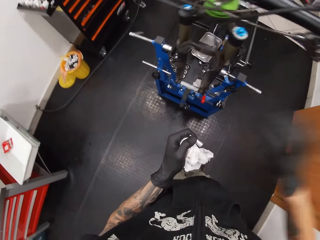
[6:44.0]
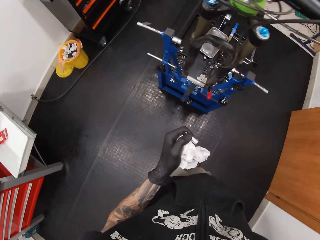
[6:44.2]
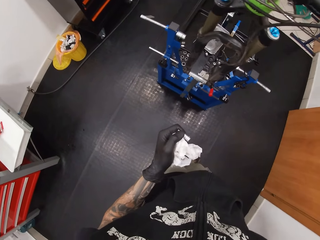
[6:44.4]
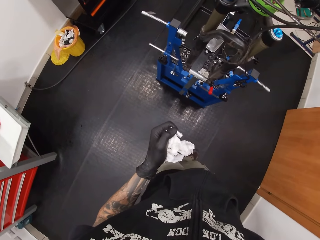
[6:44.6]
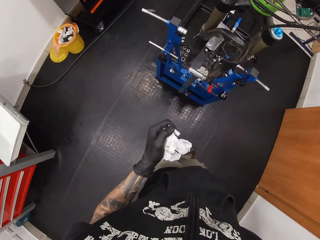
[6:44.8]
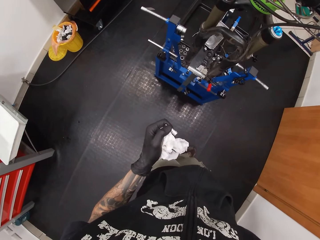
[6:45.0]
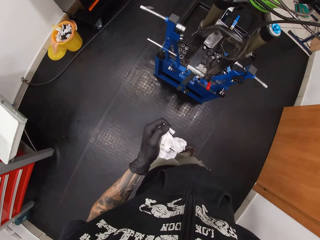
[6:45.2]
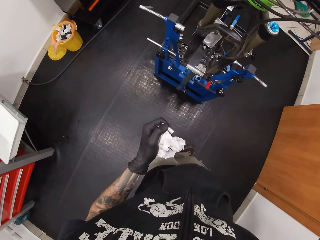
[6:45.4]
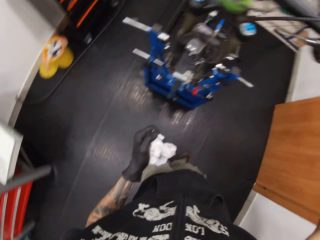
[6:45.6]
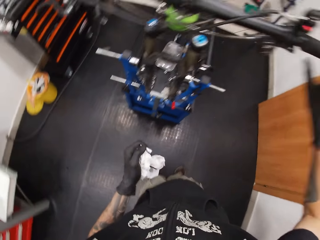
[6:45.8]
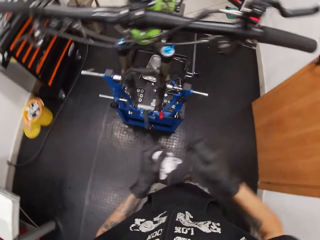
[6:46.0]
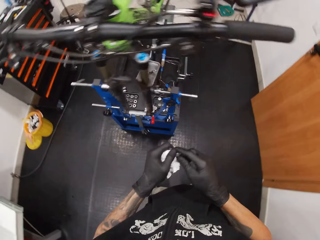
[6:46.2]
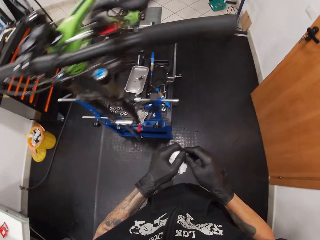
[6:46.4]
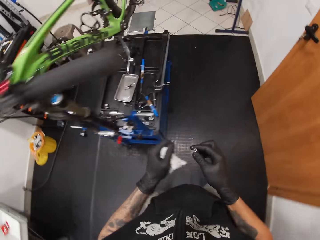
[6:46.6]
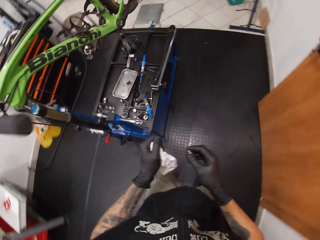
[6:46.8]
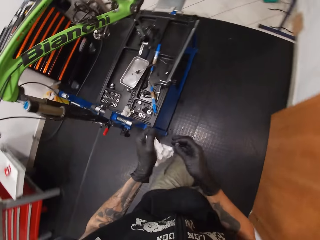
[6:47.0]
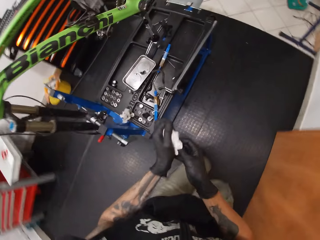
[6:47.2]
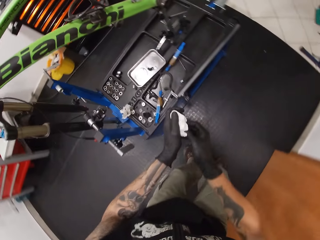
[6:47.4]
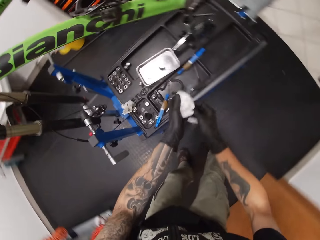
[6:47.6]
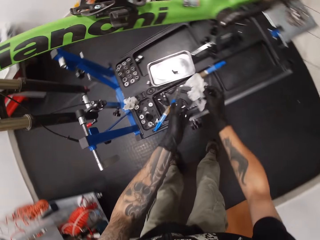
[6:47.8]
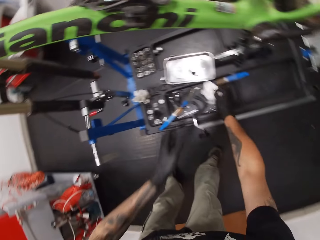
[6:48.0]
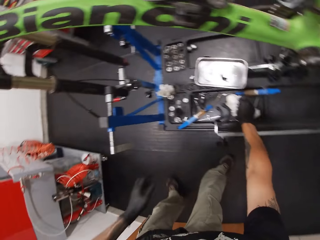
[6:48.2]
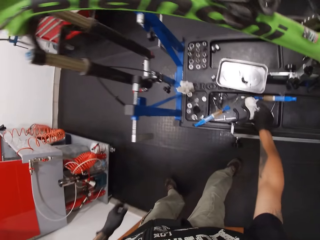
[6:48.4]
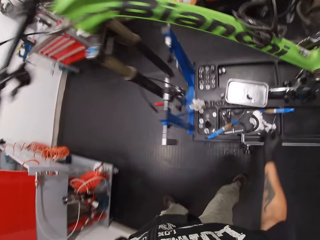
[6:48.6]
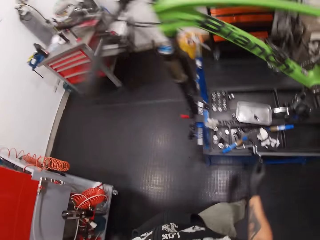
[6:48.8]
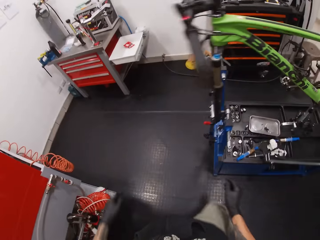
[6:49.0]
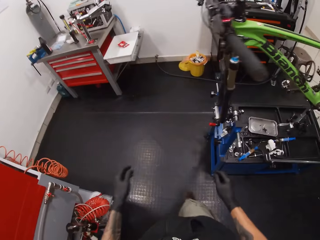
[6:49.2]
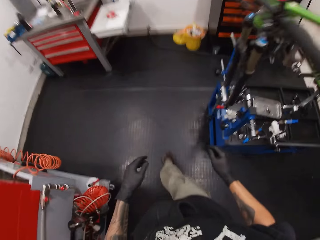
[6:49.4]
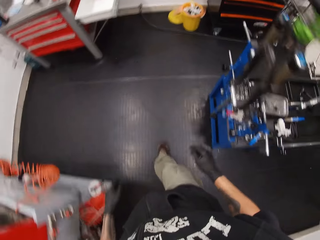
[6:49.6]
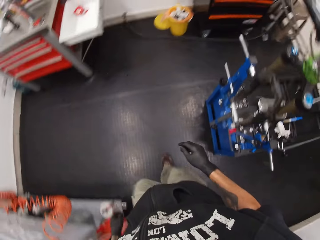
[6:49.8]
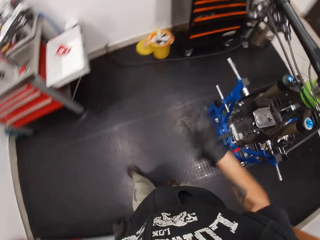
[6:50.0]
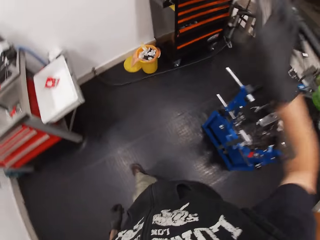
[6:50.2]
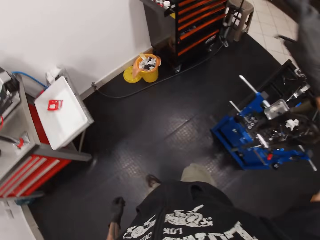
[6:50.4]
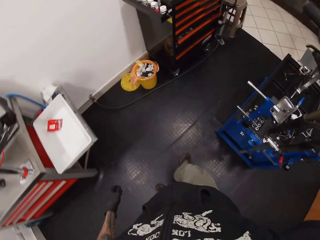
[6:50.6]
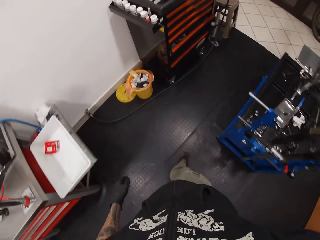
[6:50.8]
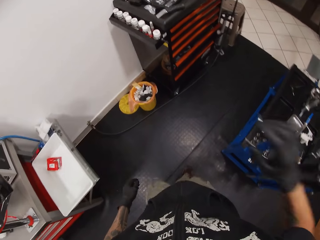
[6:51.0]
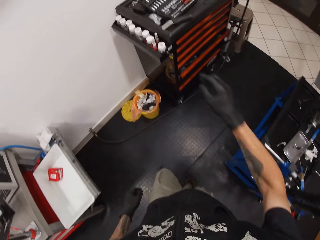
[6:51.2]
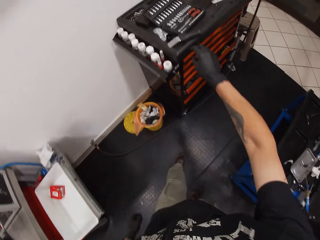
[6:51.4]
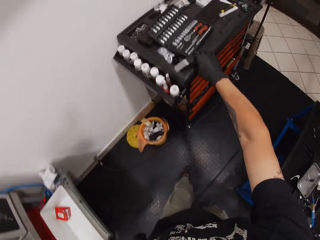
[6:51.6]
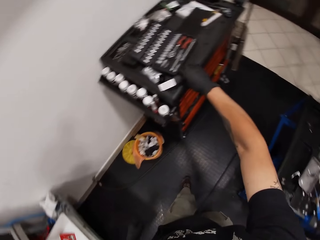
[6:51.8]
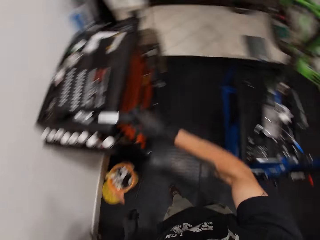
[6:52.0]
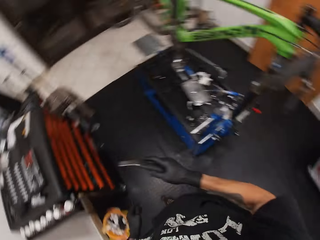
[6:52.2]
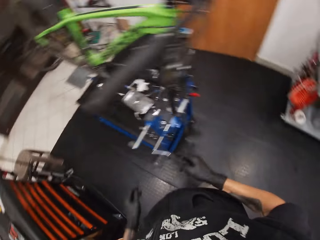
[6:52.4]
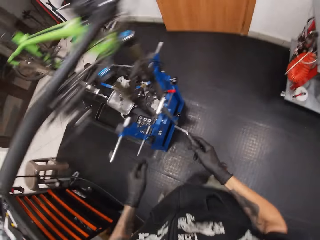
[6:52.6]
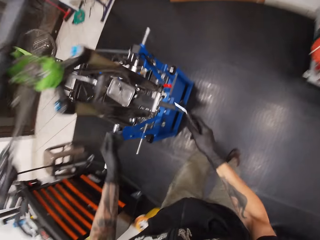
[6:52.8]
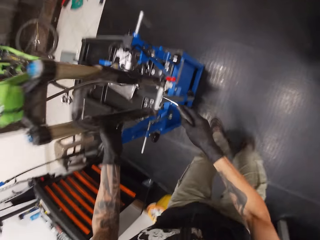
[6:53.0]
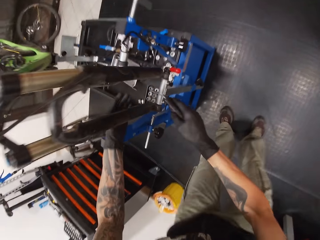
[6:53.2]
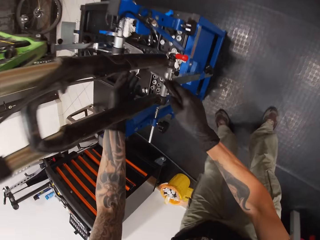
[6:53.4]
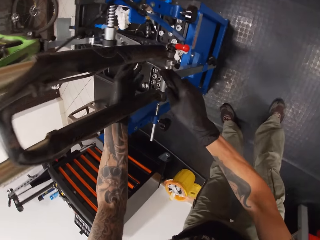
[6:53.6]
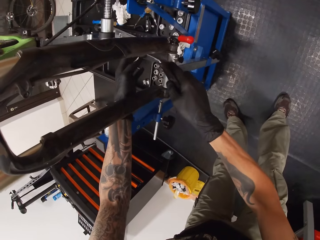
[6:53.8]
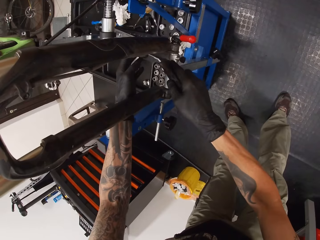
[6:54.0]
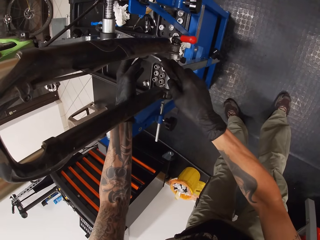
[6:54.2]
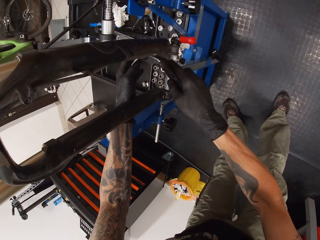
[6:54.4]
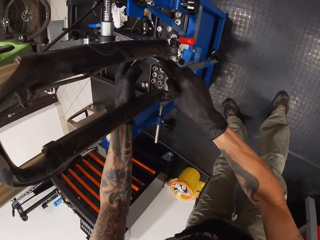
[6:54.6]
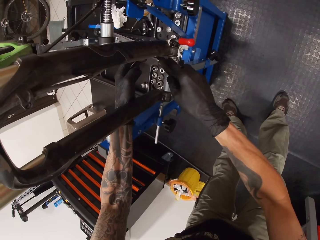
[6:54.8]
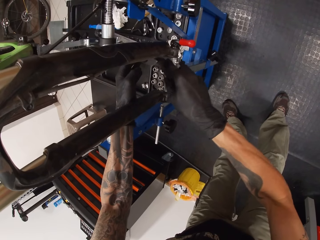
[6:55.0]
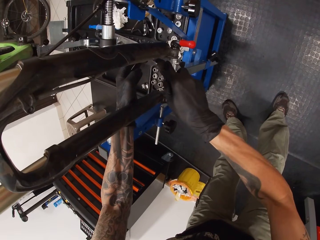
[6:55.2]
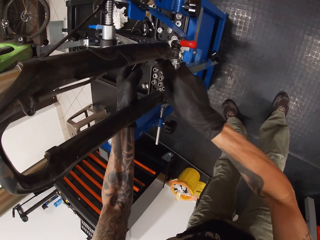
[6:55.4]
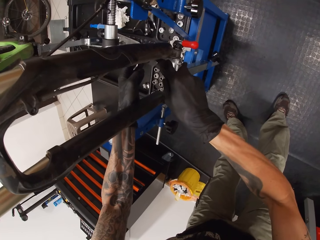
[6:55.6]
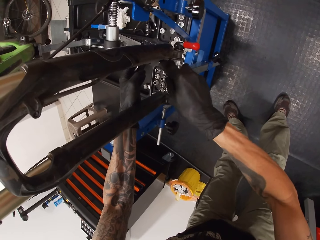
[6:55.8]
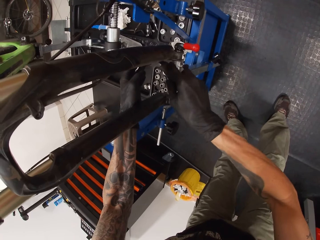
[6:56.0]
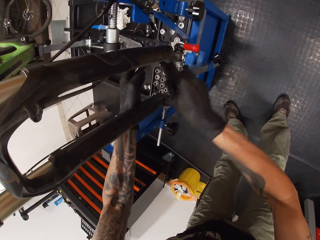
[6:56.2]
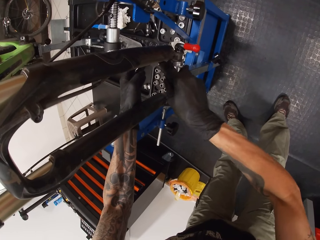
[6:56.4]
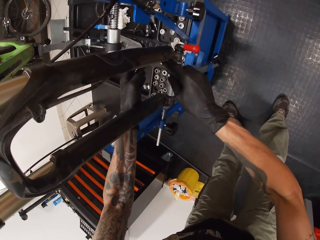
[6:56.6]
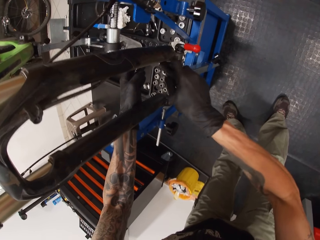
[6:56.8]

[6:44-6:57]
The camera wearer touches the brake lever. He places the handkerchief on the work bench with his right hand. He presses the bicycle brake hood with his right hand. He picks up the spatula or wrench on a drawer with his right hand. He fastens the wrench.

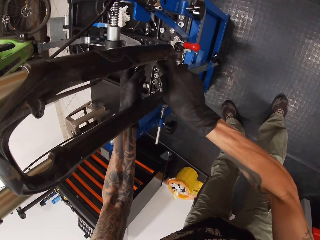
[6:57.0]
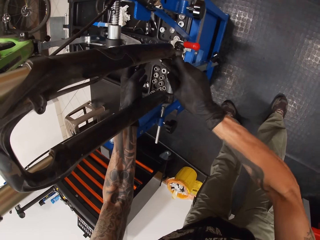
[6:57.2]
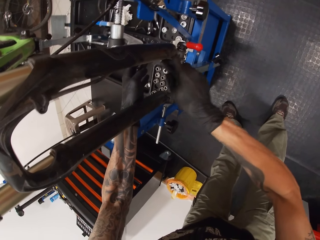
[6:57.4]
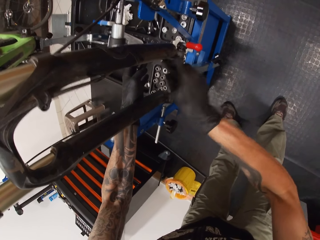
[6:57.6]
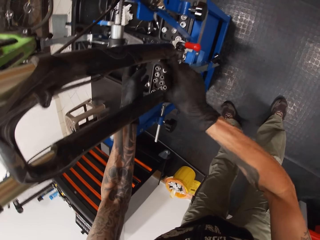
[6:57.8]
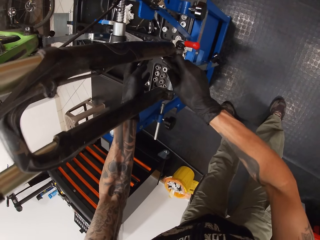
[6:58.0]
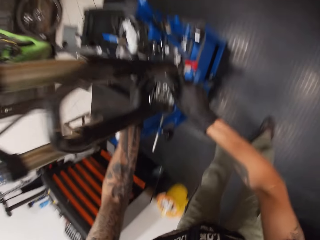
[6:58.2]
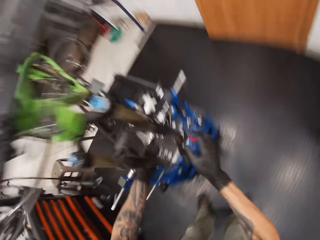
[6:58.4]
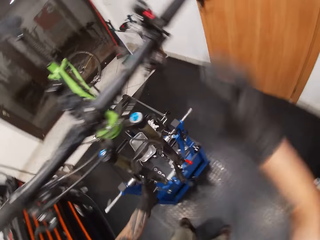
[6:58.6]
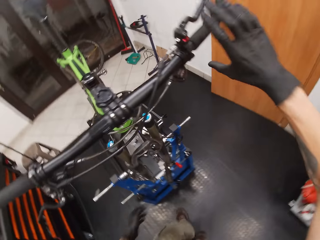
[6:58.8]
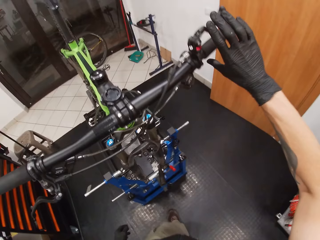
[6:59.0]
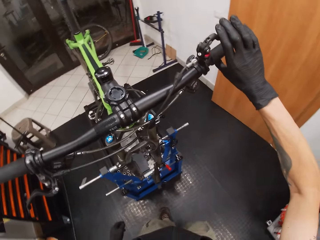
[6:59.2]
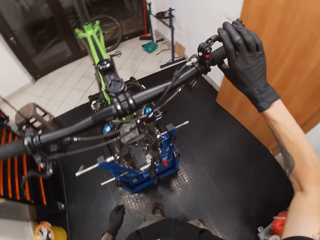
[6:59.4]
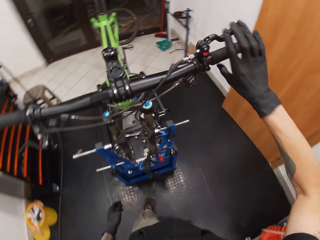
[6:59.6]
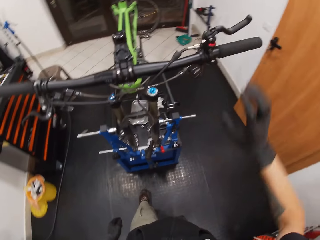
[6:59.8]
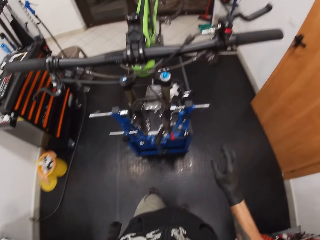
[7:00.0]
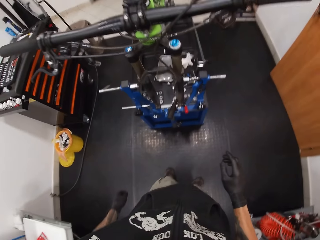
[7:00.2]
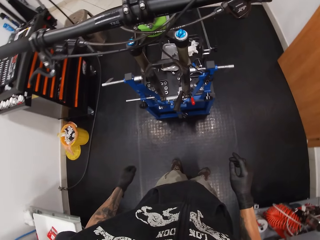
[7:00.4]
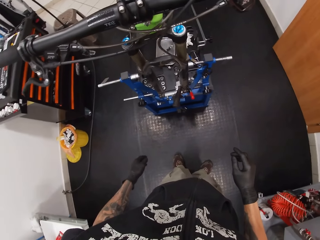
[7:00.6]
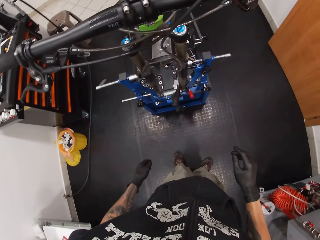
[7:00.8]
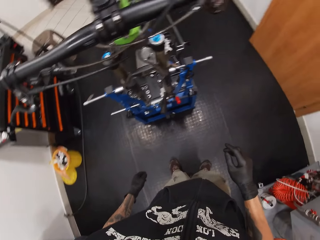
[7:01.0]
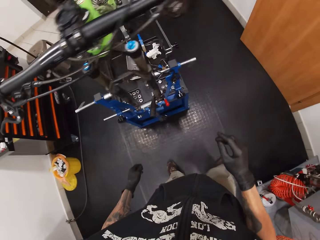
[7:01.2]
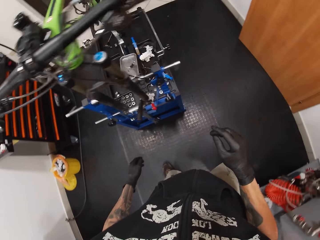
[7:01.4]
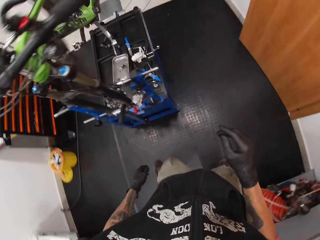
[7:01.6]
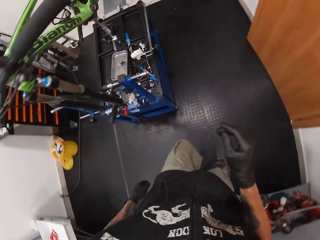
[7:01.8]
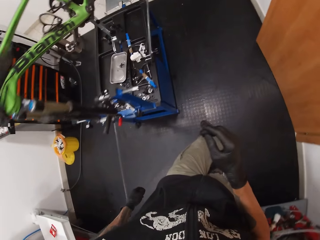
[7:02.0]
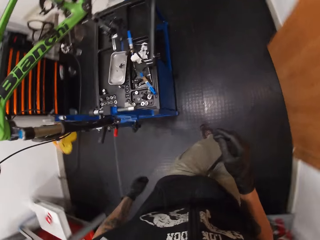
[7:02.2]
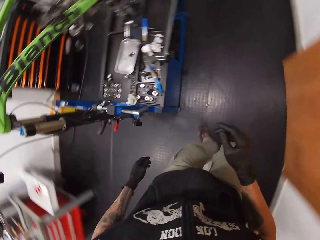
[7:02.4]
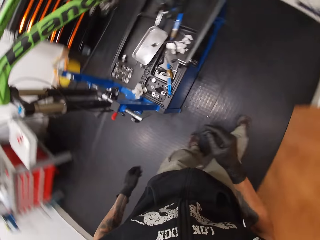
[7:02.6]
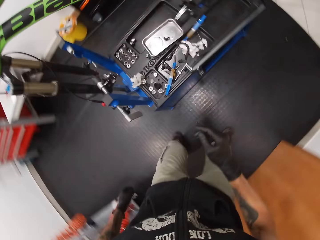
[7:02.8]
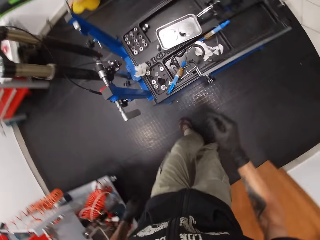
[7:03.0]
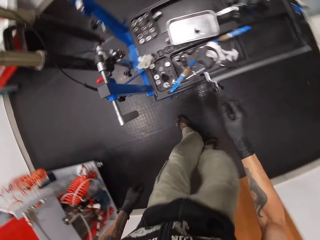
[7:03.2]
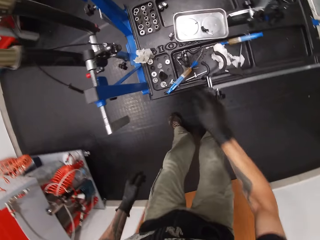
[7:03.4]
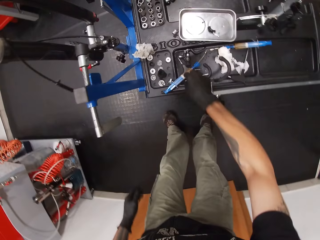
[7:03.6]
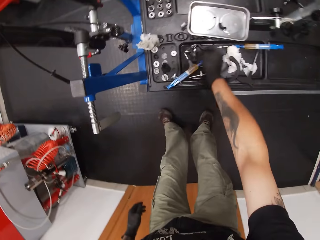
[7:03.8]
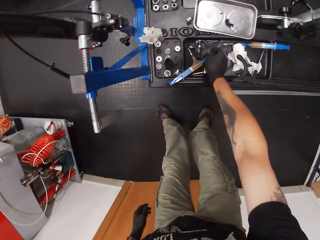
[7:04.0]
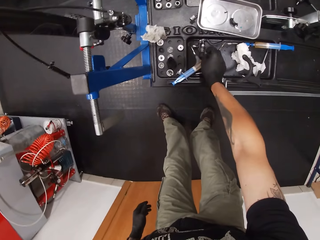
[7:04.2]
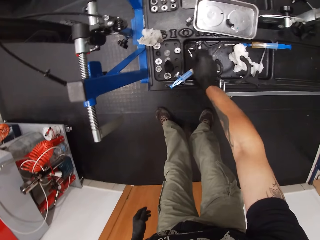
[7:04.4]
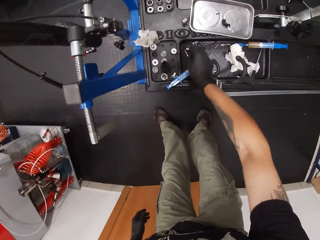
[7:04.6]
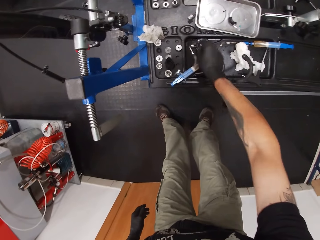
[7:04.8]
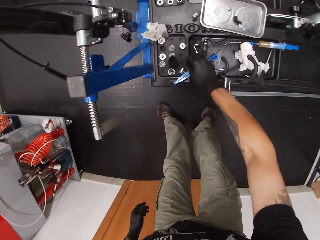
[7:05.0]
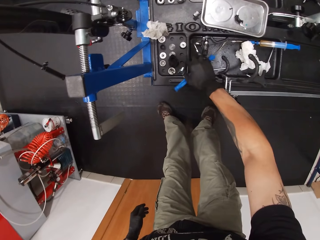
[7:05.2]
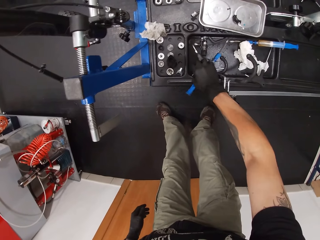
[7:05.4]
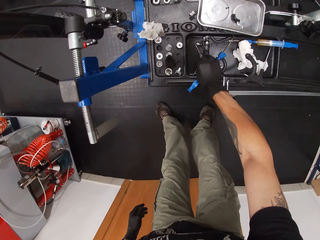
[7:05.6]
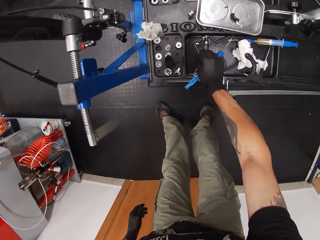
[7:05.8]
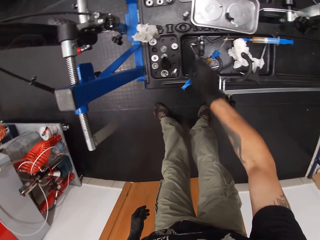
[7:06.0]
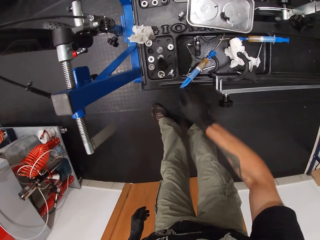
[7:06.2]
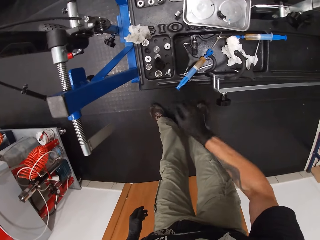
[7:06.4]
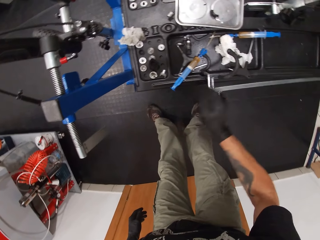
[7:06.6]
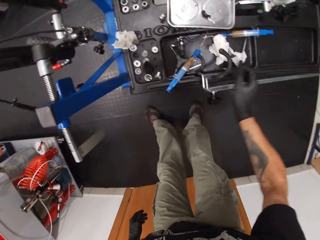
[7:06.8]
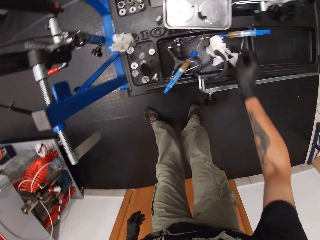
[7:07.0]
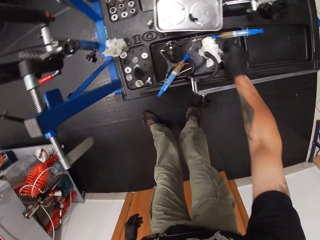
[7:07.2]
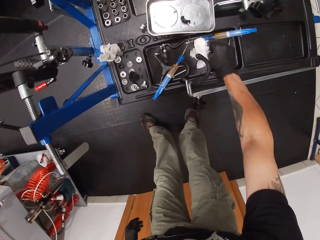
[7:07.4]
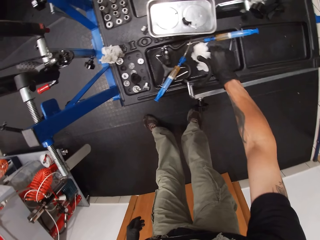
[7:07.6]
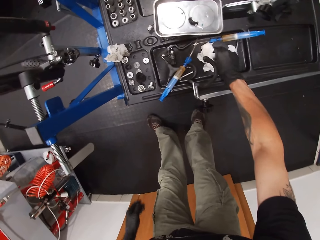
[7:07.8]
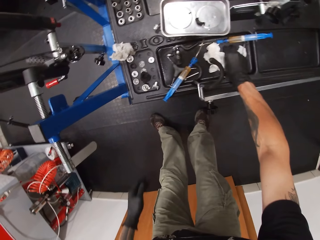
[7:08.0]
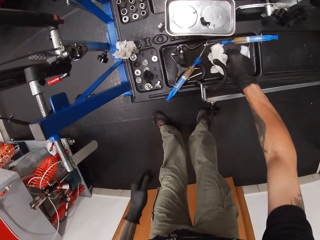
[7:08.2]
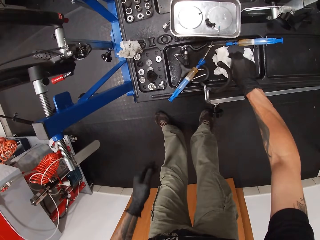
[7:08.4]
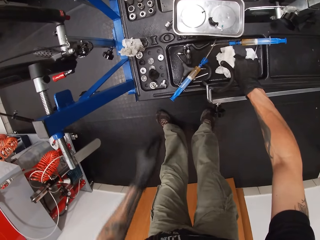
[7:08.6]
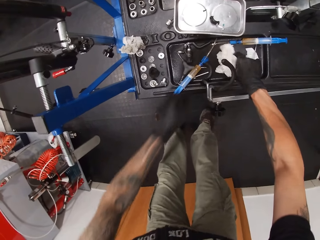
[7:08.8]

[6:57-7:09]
The camera wearer touches the bicycle brake hood with his right hand. He shuffles the tools on the work bench with his right hand. He picks up the socket on the work bench with his right hand.
